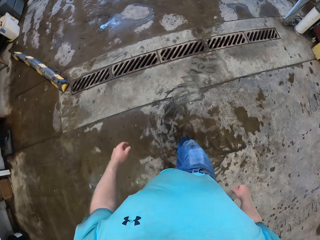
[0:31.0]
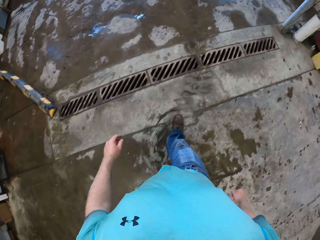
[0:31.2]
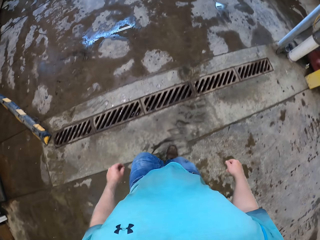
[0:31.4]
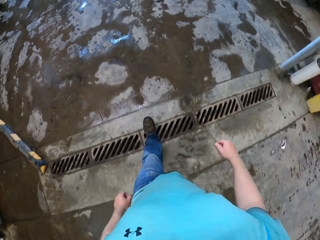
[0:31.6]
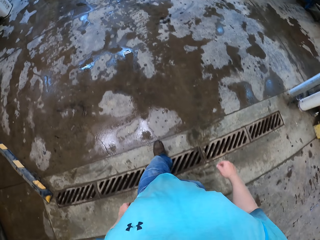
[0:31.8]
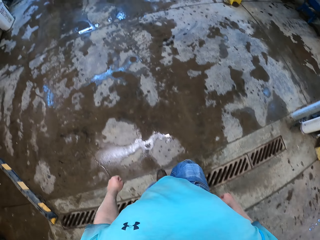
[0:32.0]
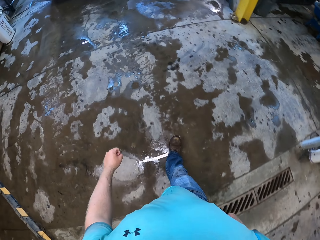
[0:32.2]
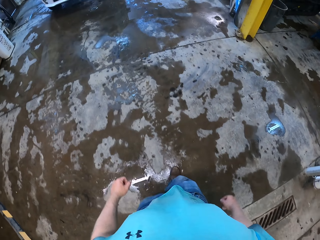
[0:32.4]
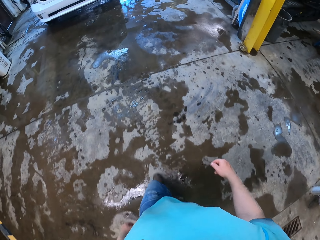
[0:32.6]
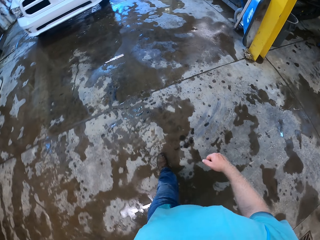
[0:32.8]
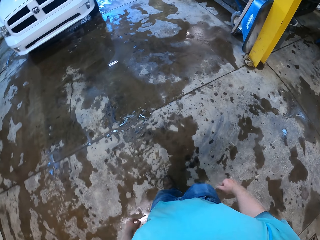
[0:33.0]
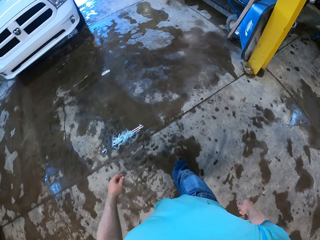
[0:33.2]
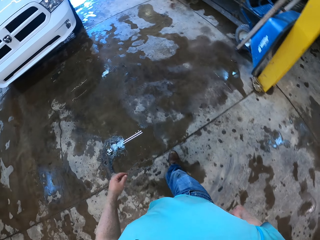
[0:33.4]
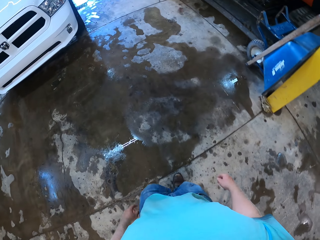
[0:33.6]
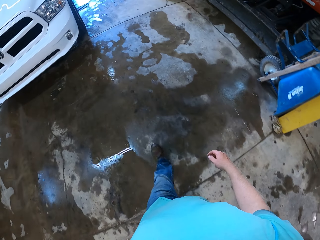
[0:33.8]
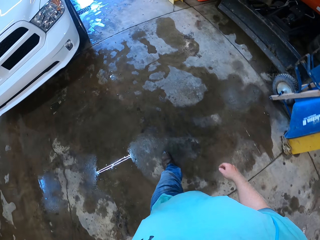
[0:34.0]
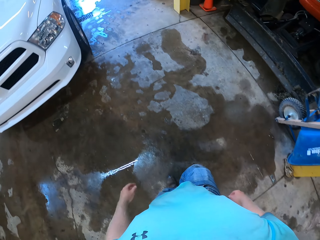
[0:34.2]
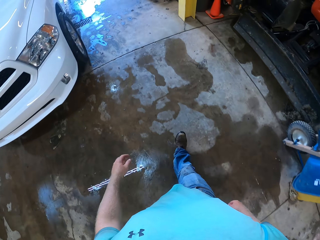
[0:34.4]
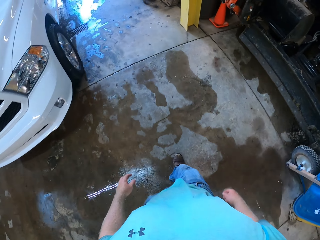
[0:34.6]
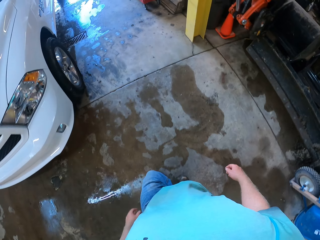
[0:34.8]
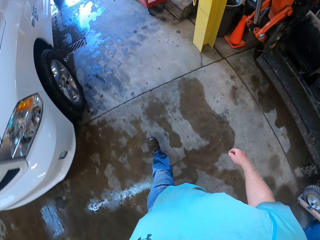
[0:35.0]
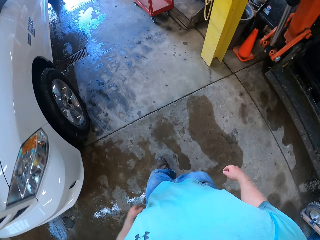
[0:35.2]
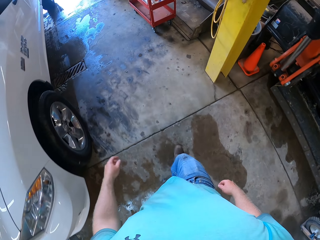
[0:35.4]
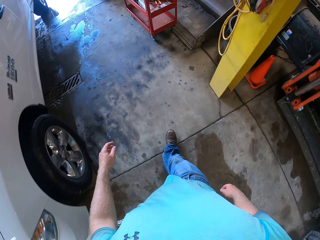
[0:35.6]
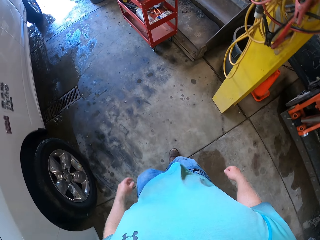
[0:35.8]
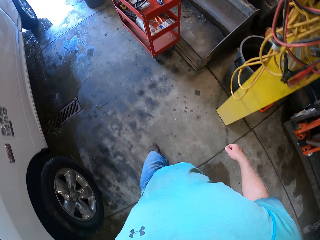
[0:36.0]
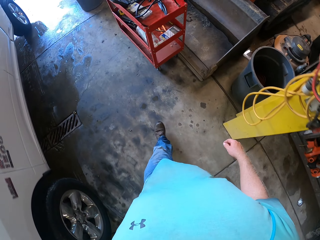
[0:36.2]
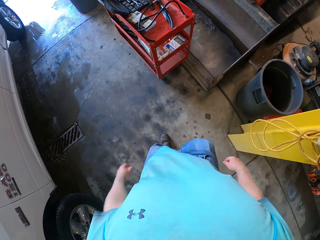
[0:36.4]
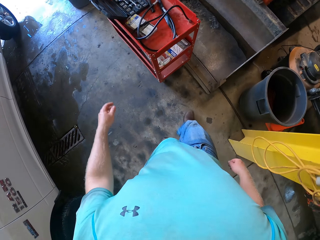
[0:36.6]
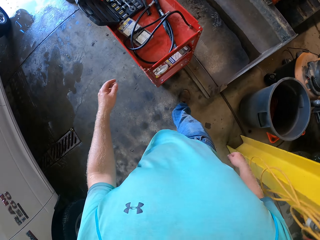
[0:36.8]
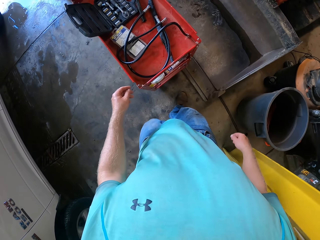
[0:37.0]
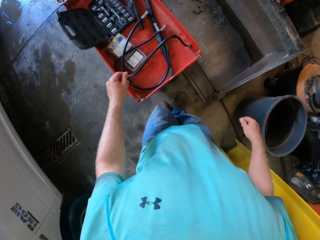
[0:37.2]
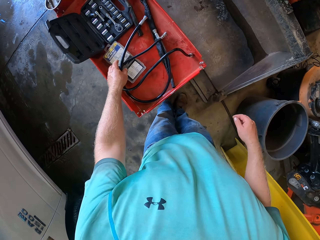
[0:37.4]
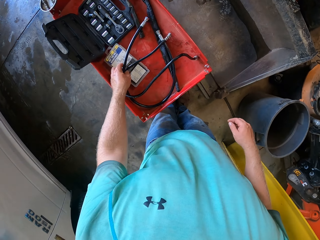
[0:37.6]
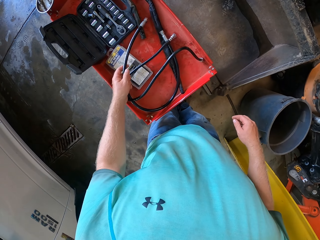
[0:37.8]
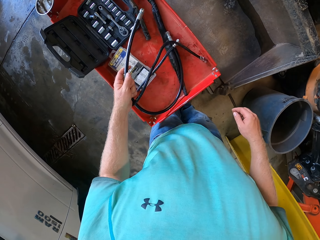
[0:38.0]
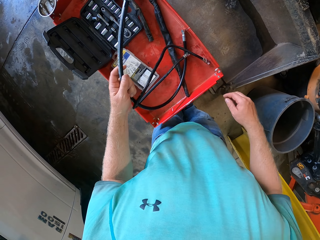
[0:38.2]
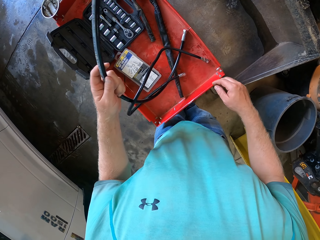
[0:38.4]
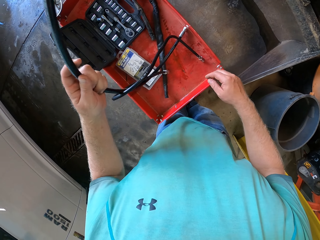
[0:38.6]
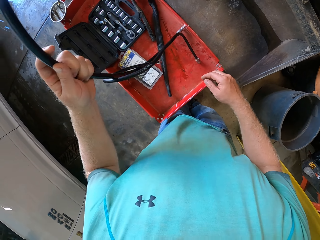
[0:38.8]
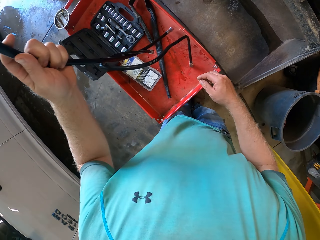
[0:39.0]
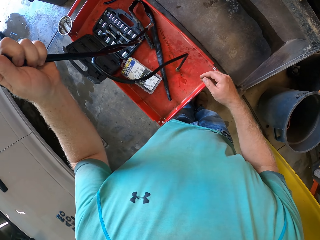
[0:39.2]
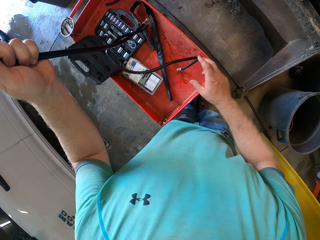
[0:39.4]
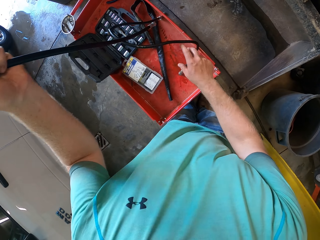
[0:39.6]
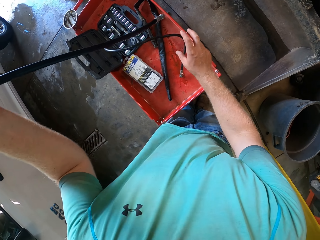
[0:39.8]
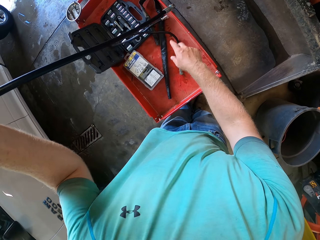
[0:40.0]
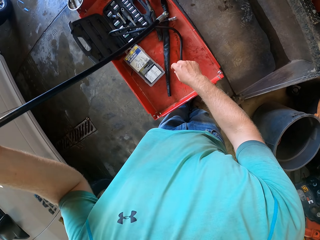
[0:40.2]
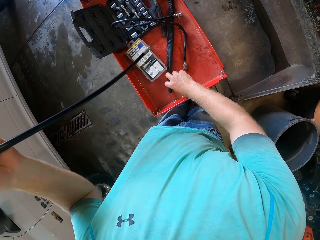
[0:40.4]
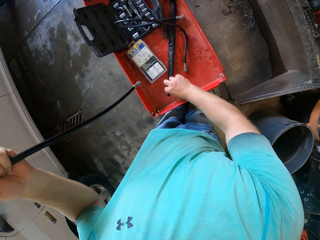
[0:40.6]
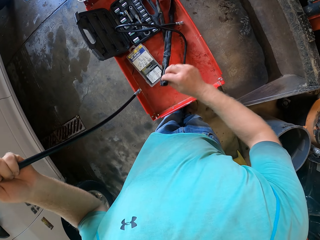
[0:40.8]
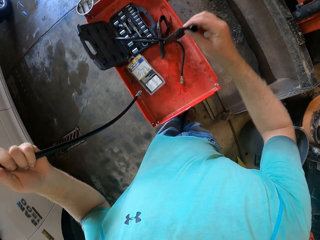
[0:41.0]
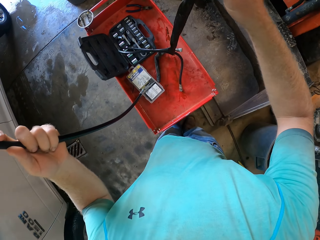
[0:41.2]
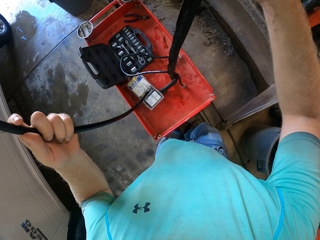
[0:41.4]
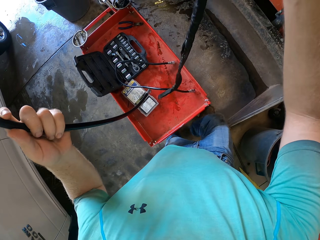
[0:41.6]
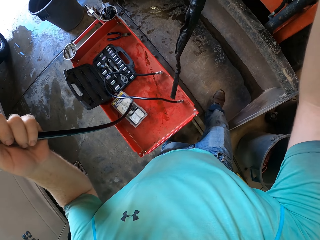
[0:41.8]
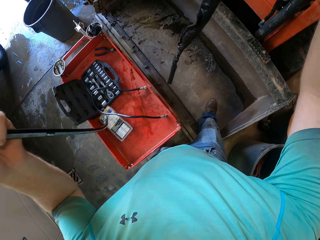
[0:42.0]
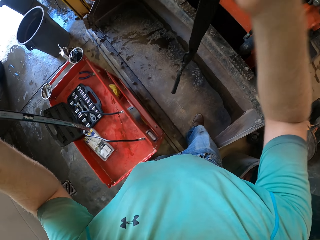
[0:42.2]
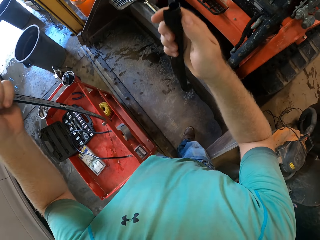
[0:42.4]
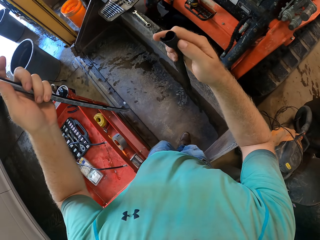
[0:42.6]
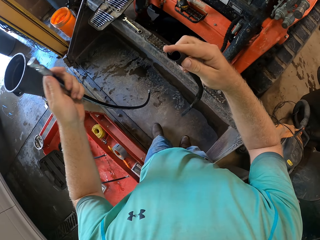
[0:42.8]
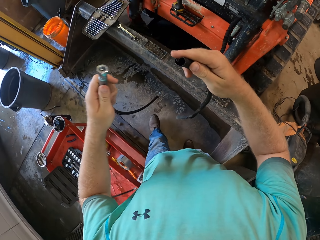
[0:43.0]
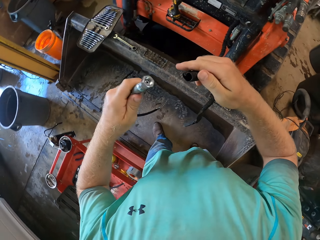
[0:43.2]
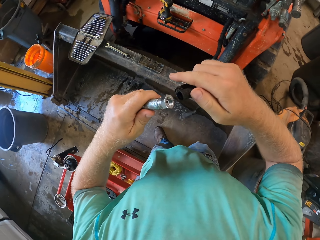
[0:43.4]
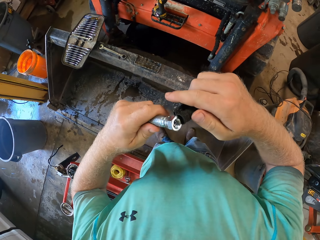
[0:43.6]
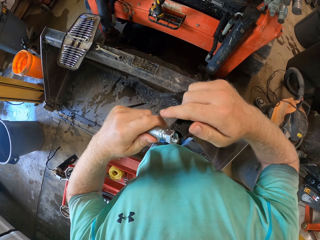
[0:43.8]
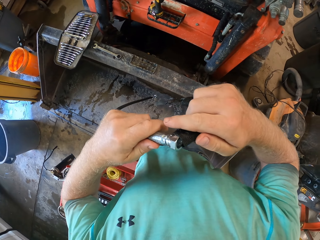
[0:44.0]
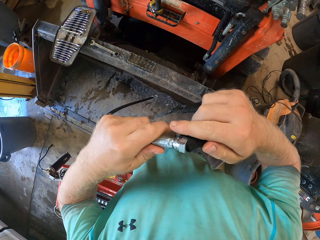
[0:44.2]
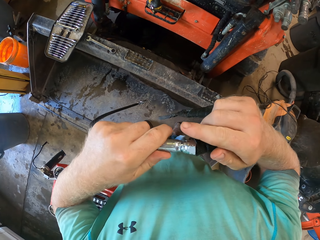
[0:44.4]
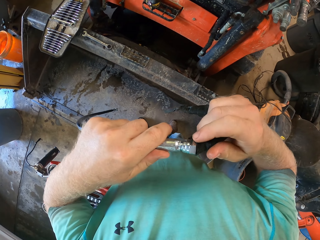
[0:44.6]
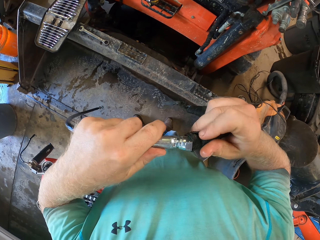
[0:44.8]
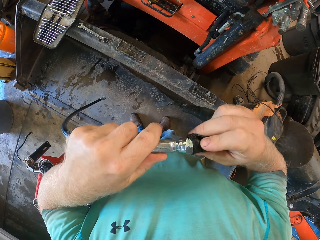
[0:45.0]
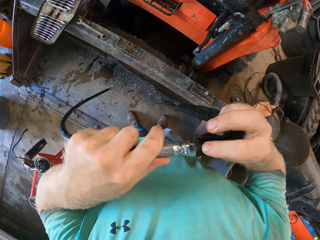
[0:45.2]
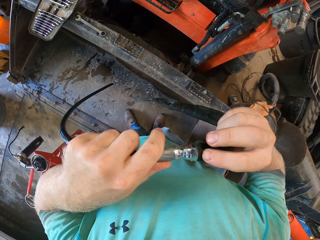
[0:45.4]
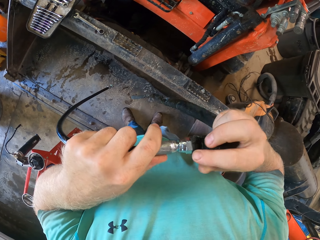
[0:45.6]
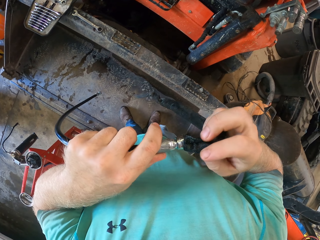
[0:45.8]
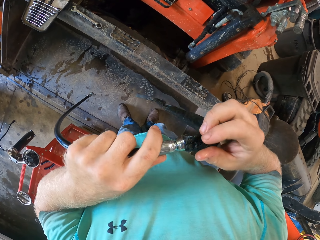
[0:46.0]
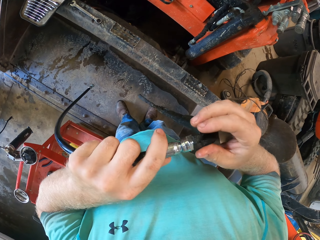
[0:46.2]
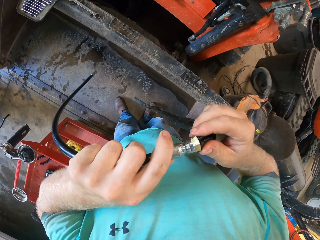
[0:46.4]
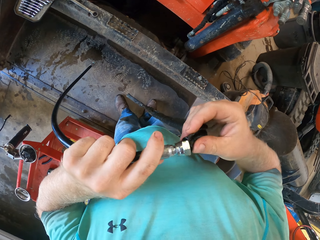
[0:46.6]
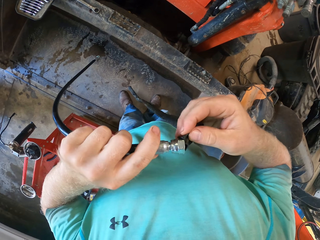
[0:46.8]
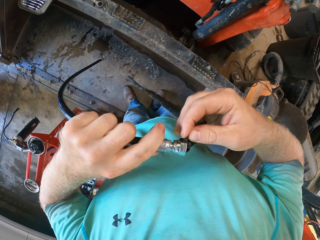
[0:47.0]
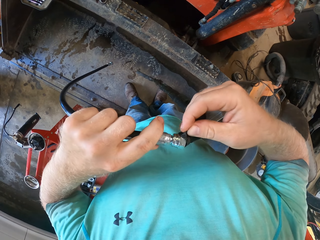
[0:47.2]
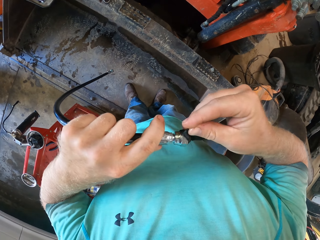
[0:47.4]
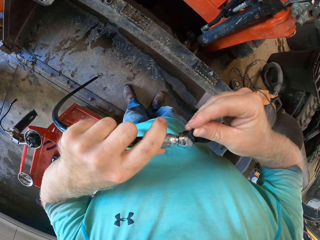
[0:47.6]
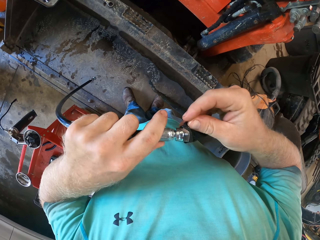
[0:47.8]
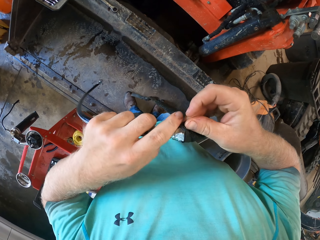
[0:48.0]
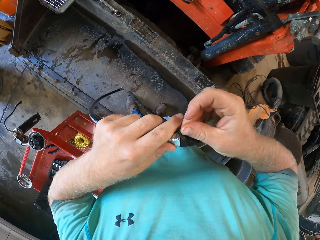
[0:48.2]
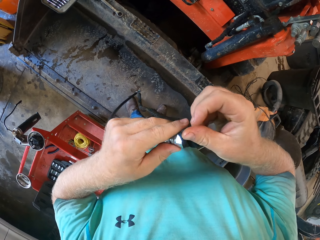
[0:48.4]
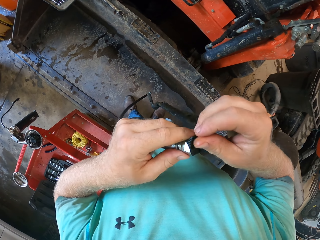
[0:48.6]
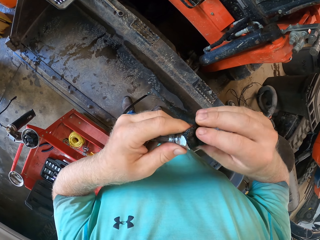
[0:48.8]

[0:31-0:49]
The camera wearer picks the fuel hose or wire cables from the toolbox with his left hand. He picks a black tube from the toolbox with his right hand. He fixes the black tube on the fuel hose with his right hand.

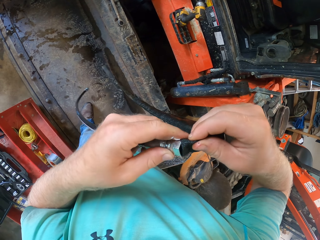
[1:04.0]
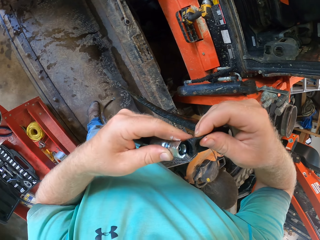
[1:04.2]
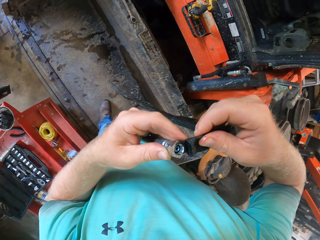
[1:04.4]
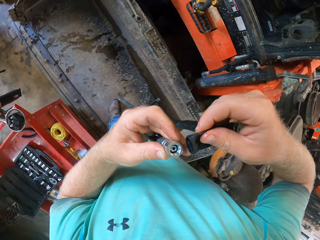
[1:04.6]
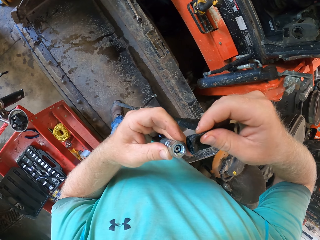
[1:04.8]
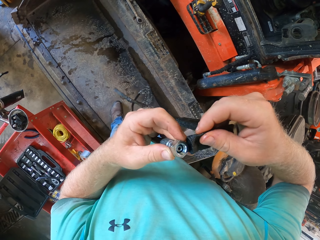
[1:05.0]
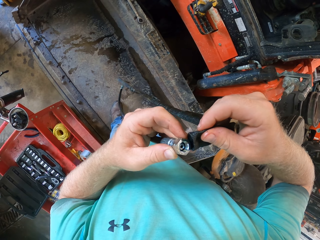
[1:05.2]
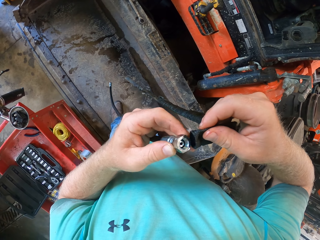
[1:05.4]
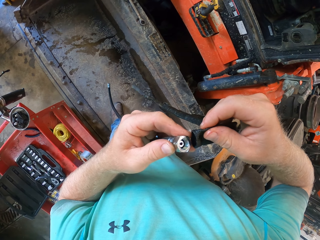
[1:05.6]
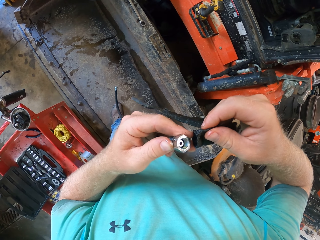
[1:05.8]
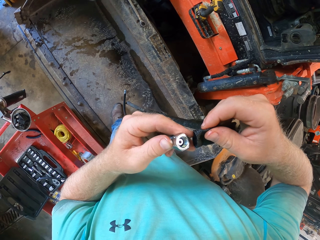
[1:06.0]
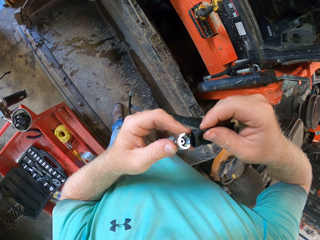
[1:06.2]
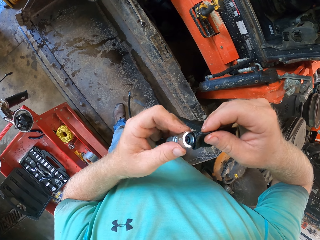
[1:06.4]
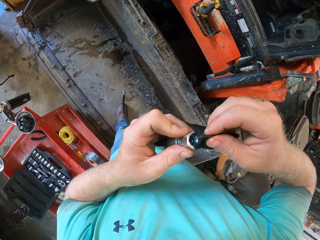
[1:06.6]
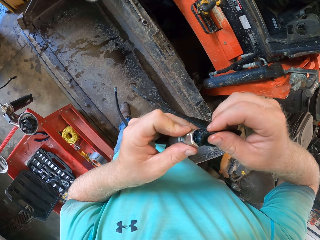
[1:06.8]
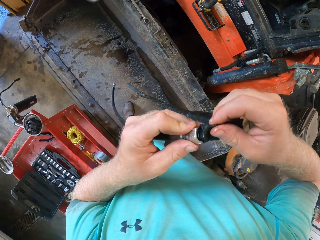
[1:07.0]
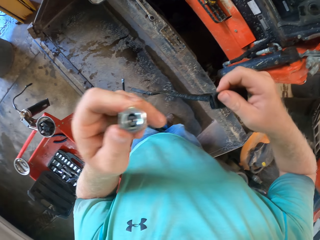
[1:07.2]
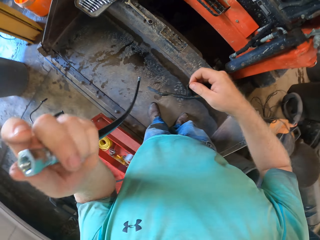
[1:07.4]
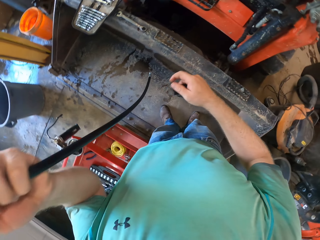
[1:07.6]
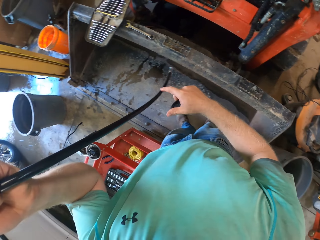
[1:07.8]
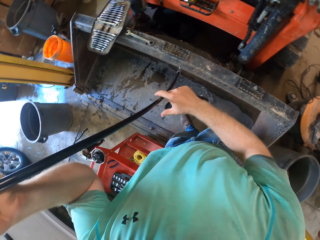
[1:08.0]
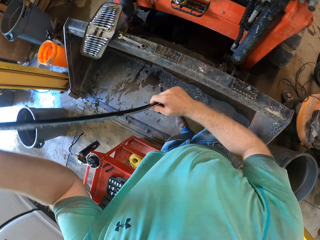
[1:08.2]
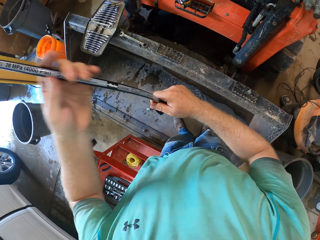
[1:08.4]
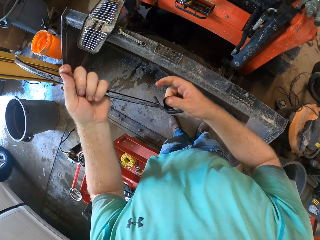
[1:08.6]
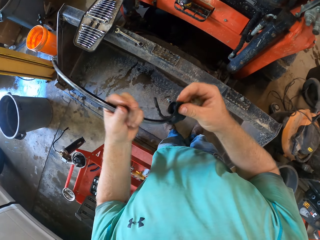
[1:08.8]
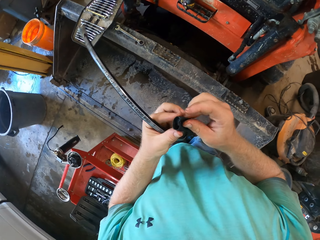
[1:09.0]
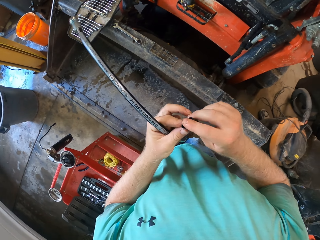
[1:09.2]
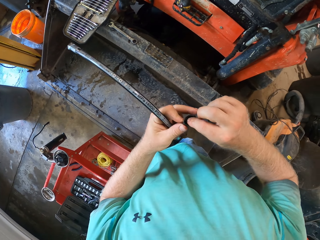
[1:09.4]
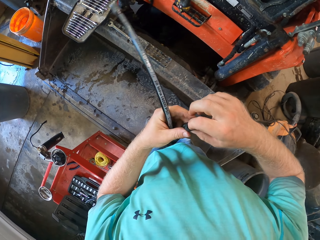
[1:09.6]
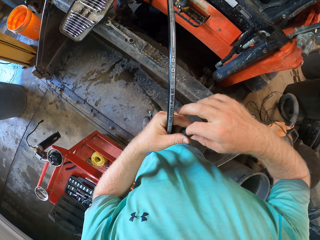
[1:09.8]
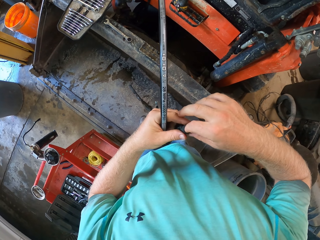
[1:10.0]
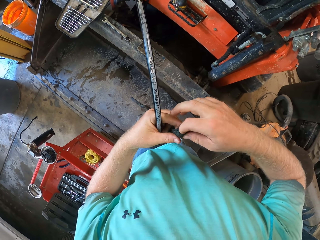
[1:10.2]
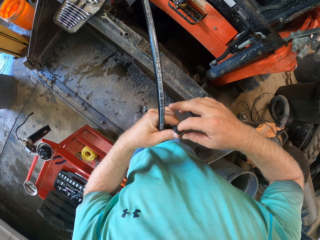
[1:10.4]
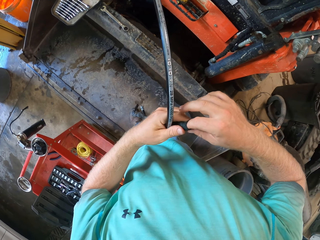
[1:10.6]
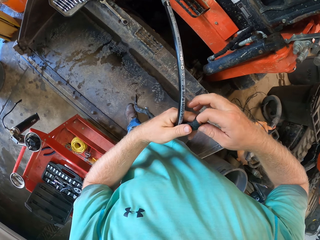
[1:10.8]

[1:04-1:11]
The camera wearer looks at the wire cable. He expands the opening of the black tube with his right hand.
